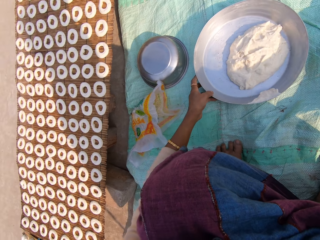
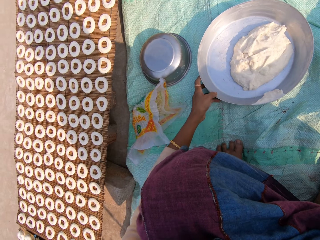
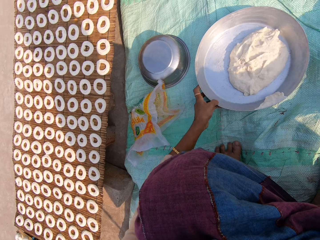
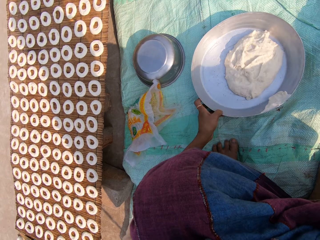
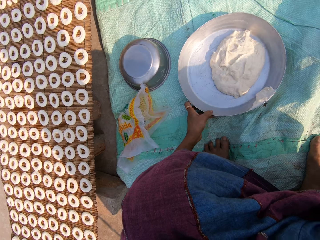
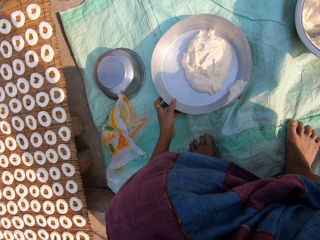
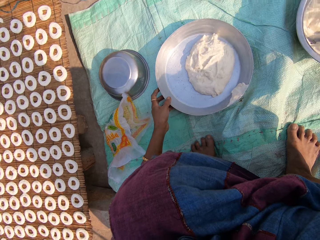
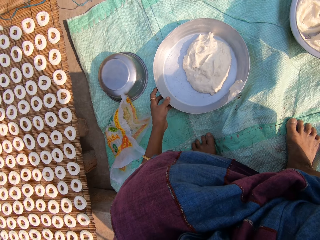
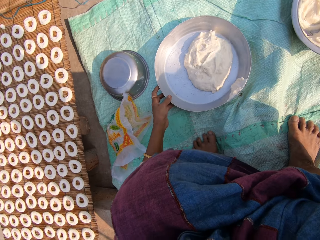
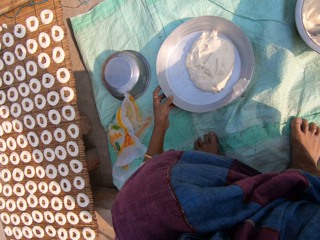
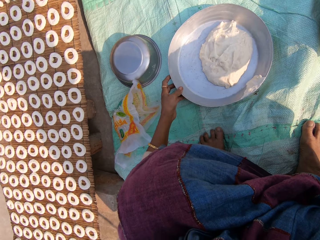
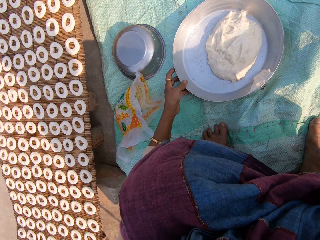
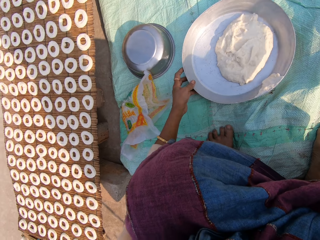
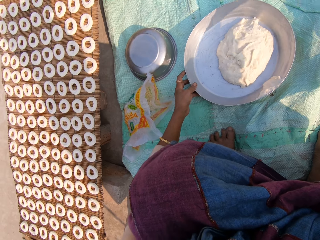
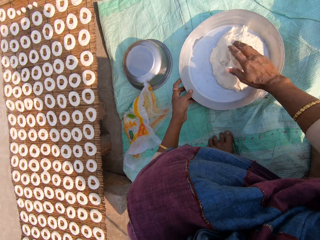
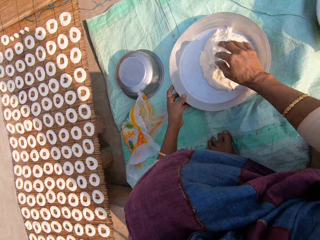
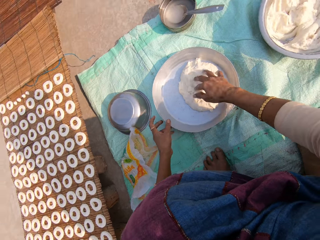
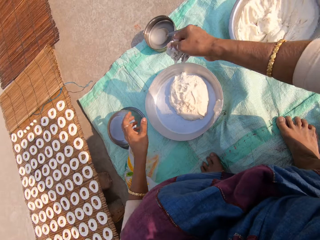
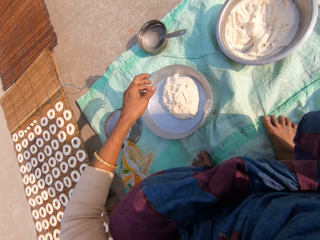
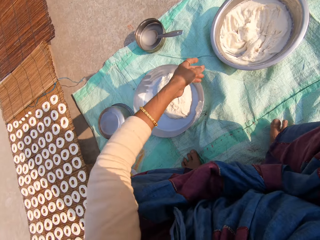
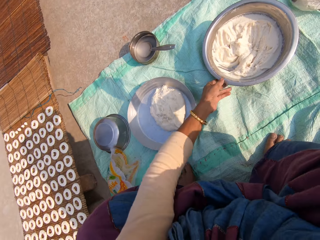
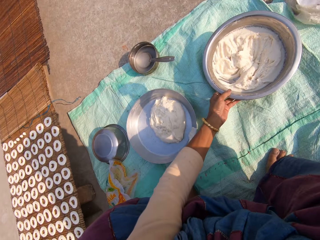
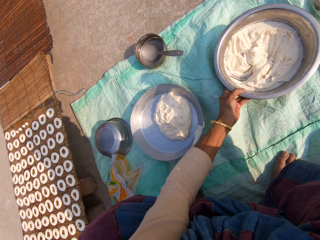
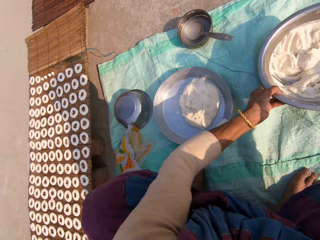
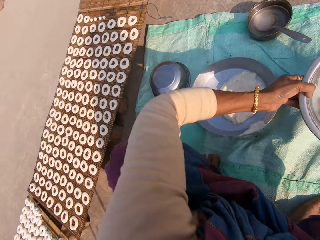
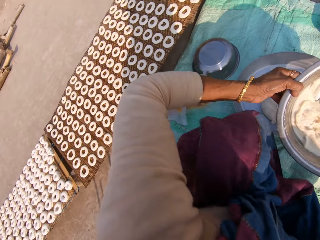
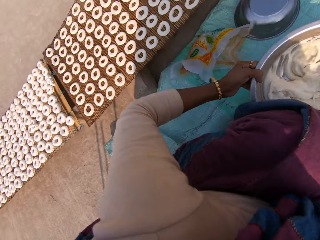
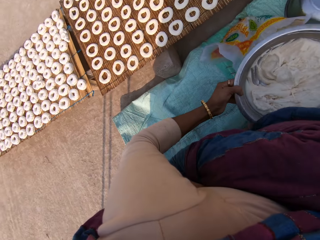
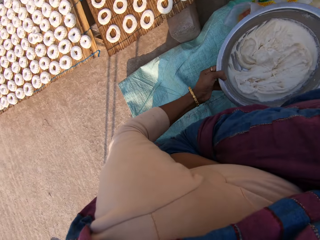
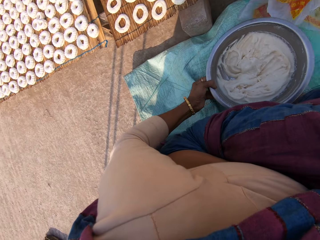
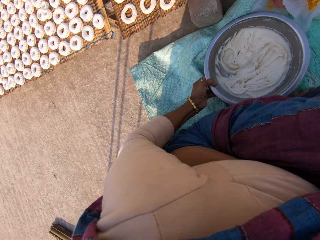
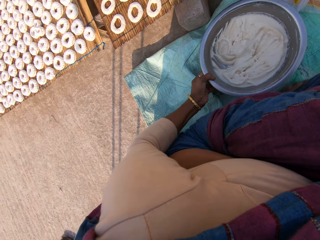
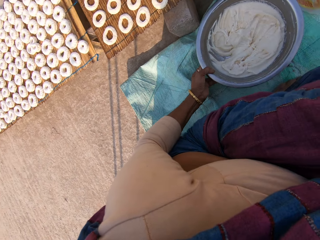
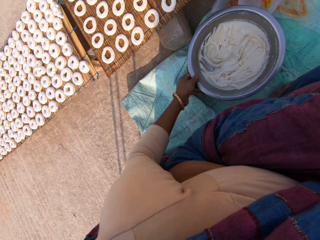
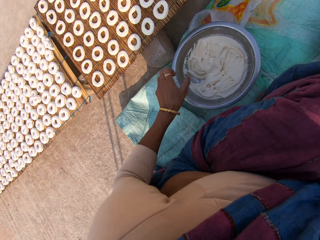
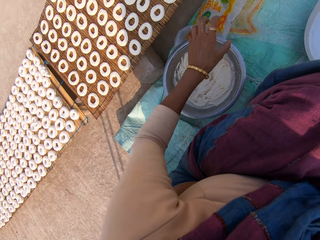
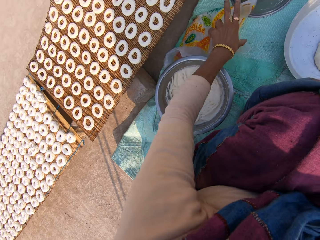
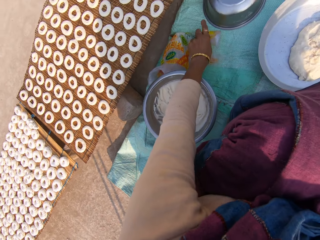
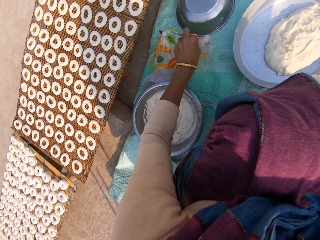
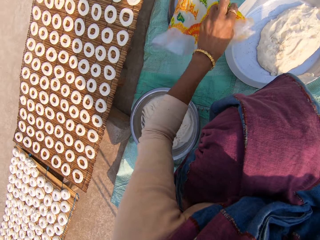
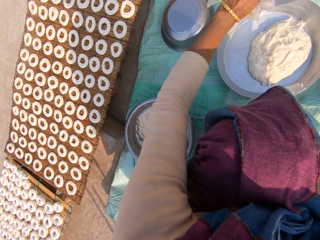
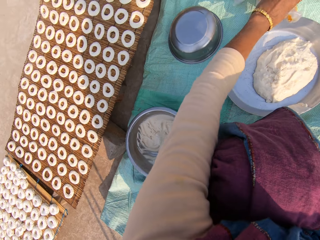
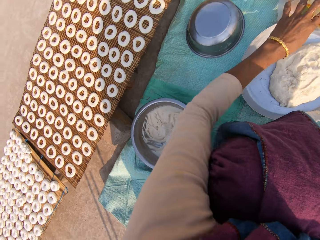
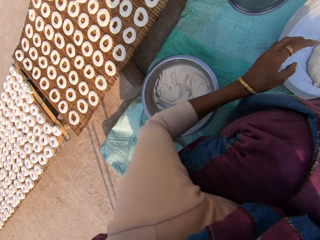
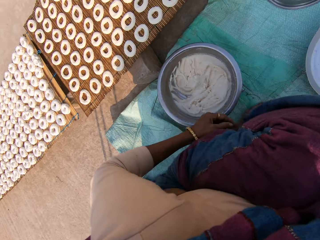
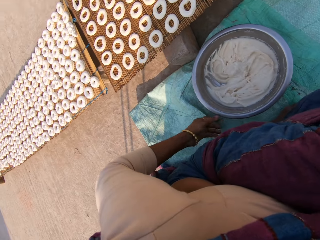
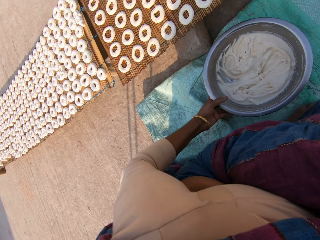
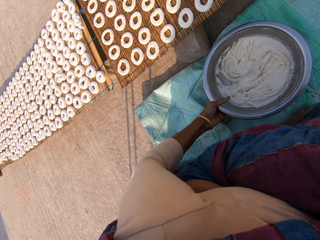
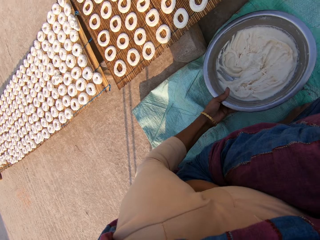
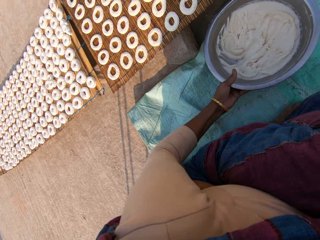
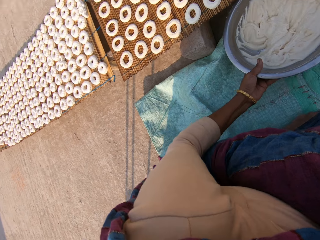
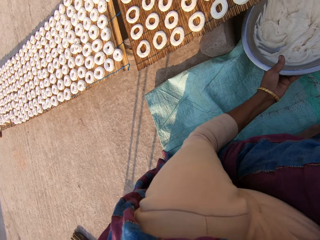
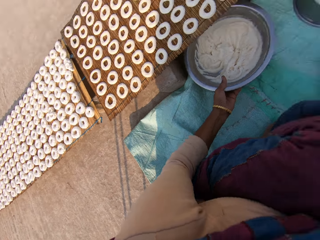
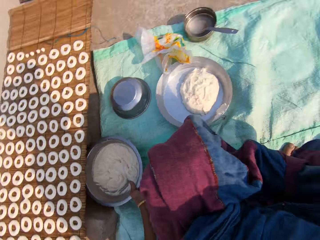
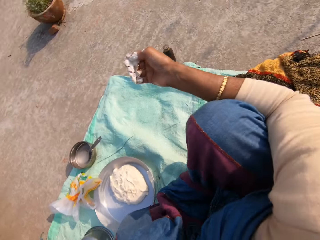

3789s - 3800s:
The camera wearer moves a tray. She taps on the dough in the tray. She transfers the dough from the bowl to the tray with her right hand. She picks up the basin. She moves the bowl on the sack with her left hand. She drops the basin. She moves a nylon on the sack with her left hand. She picks up a paper and drops the paper. She moves the bowl to the ground with her left hand.

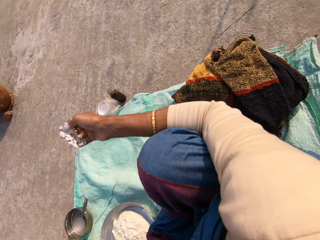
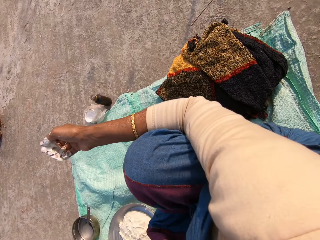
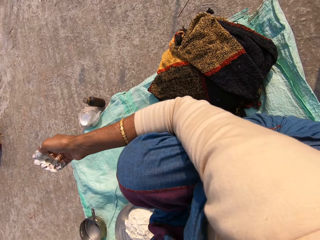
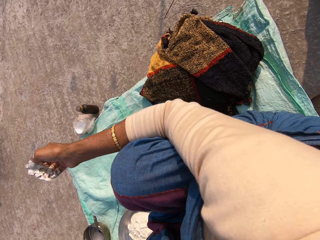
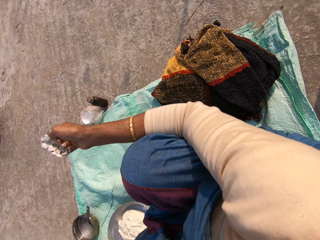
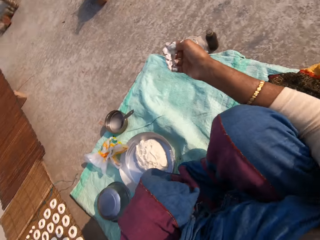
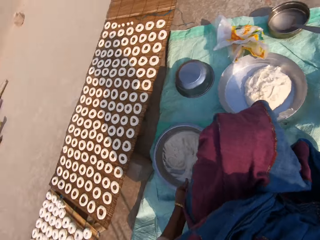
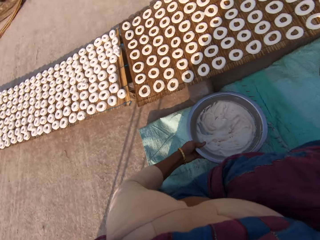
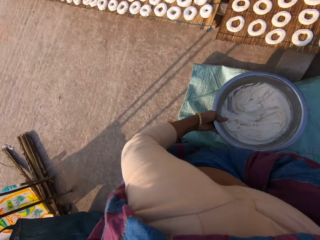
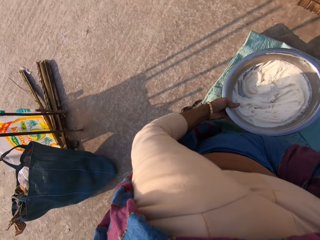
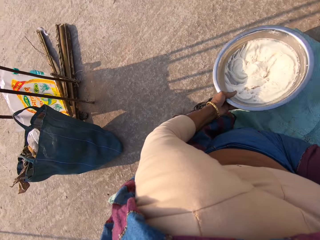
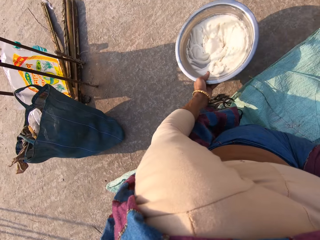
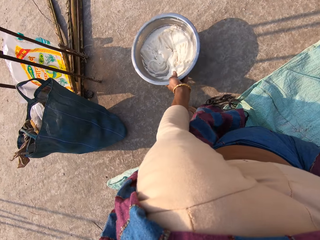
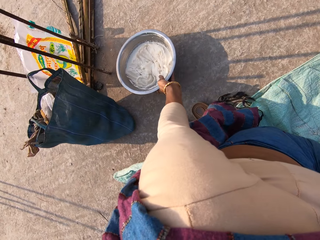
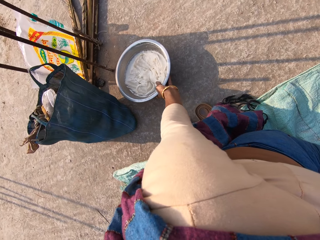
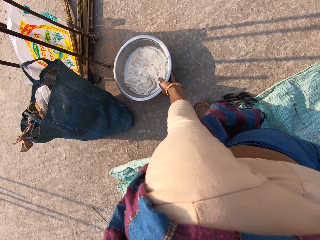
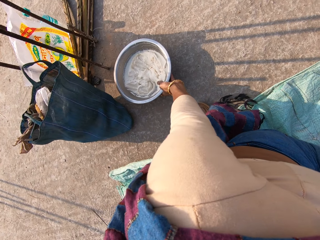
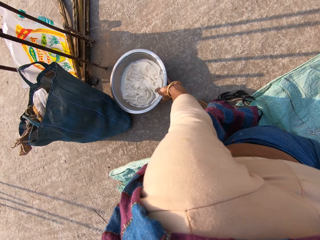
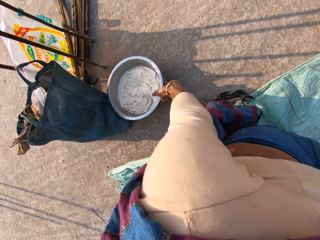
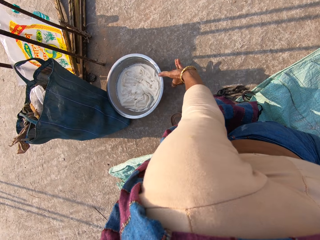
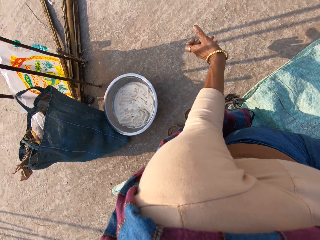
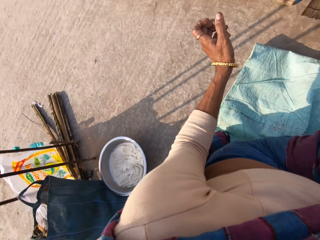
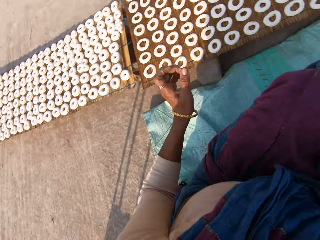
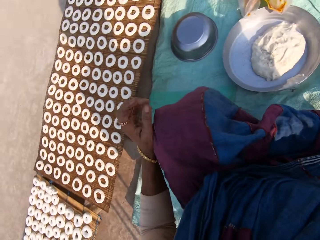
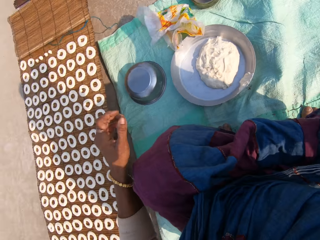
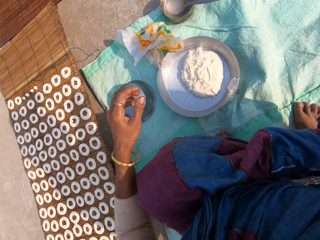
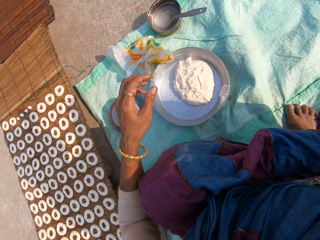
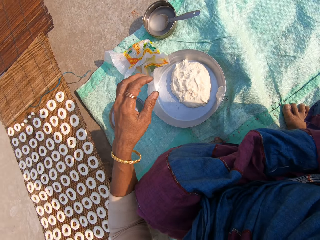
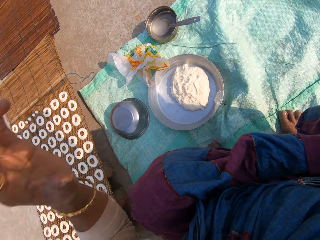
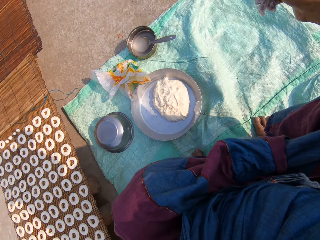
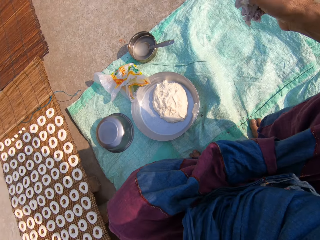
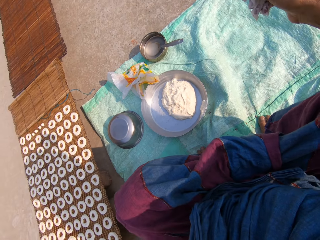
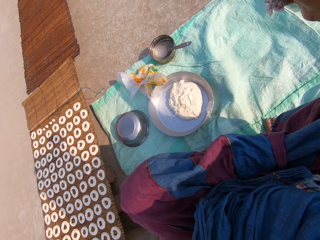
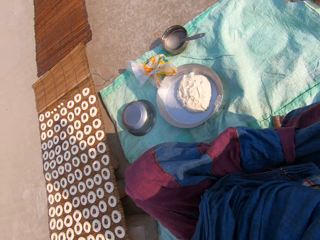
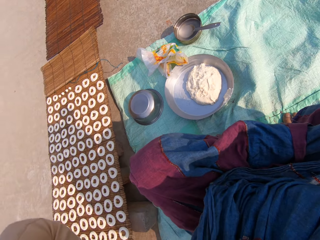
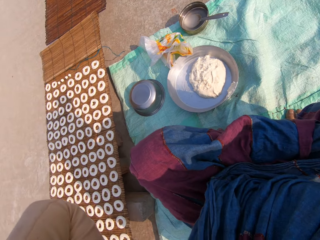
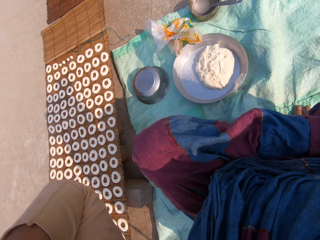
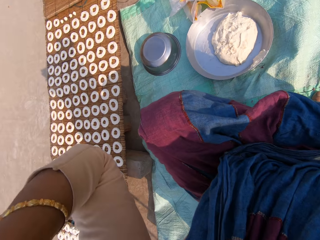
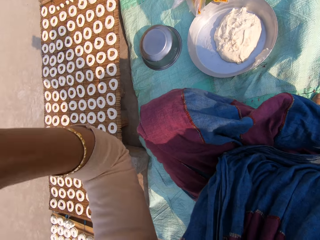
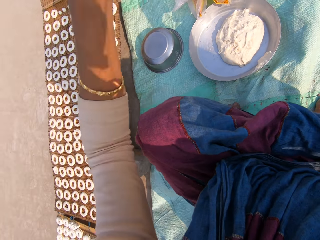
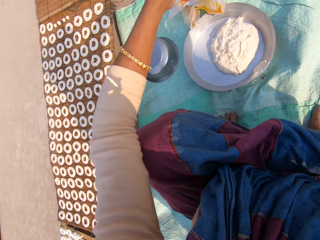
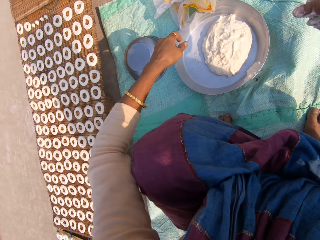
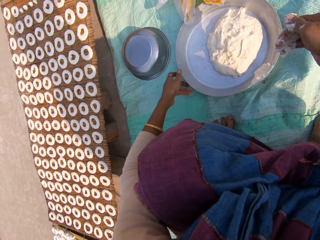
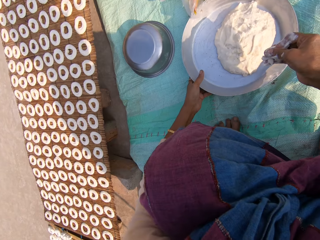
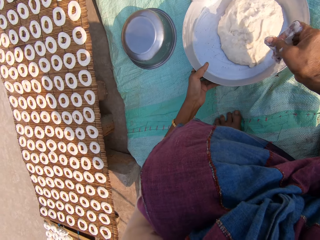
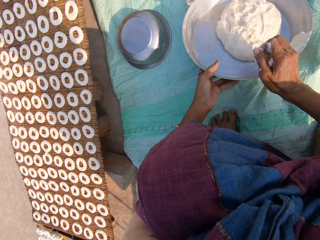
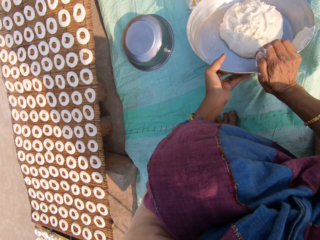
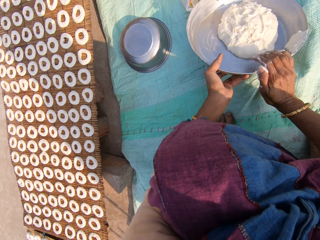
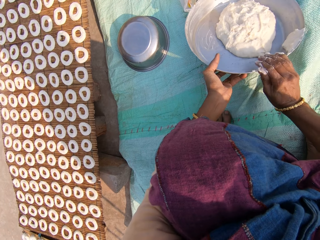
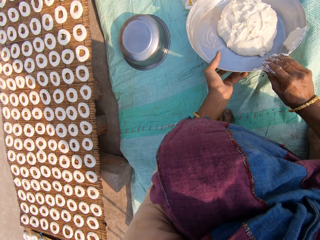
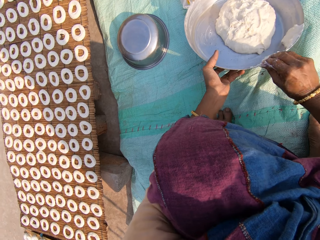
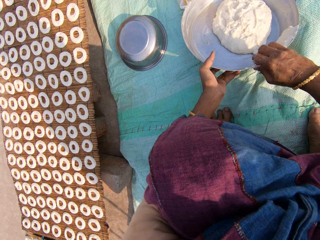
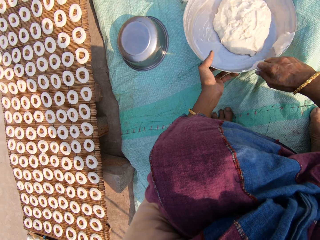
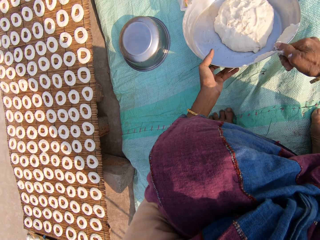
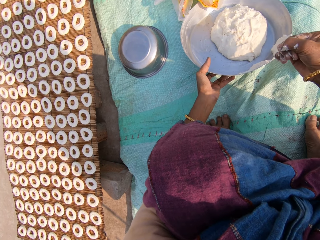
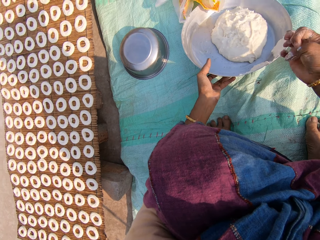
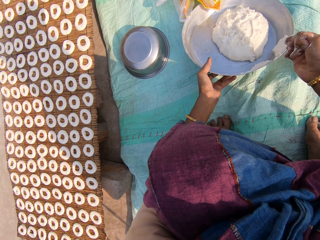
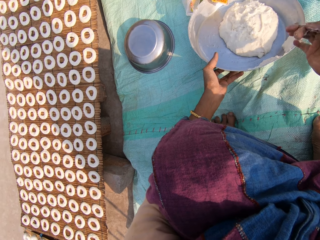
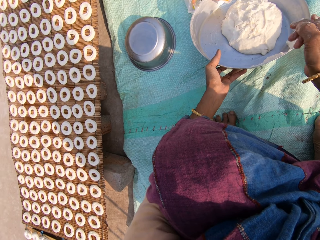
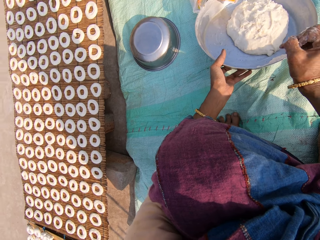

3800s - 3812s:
The camera wearer looks around. She picks up a basin and drops the basin. She looks around. She raises her left hand. She touches something. She holds a tray with her left hand. She lifts the tray. She cleans the dough in her right hand on the tray. She sticks the dough on the tray.
